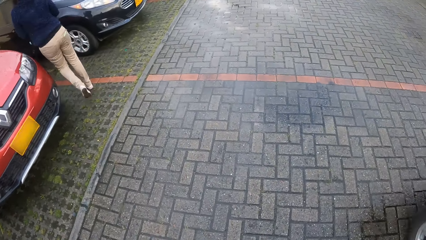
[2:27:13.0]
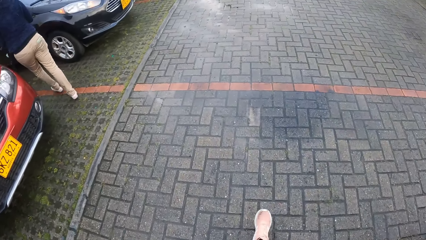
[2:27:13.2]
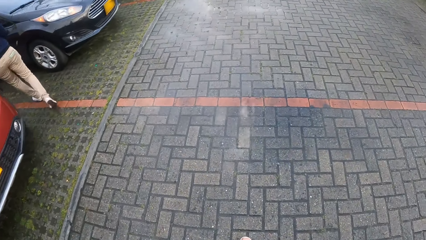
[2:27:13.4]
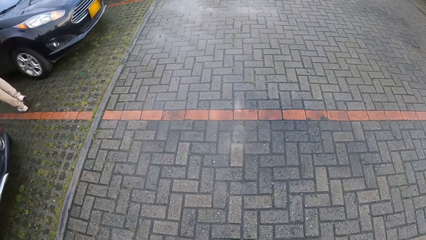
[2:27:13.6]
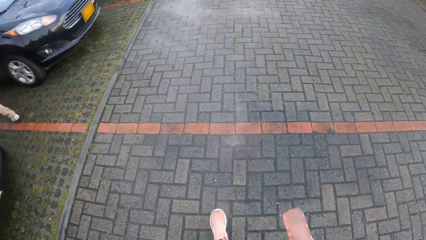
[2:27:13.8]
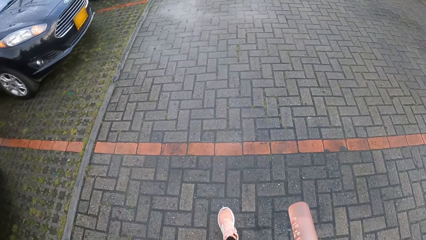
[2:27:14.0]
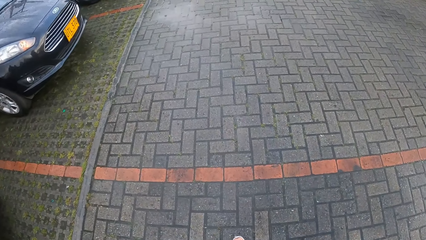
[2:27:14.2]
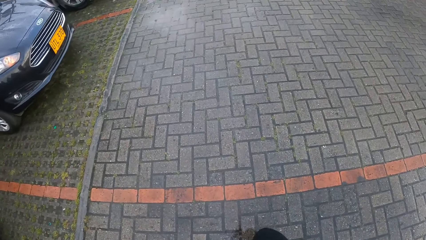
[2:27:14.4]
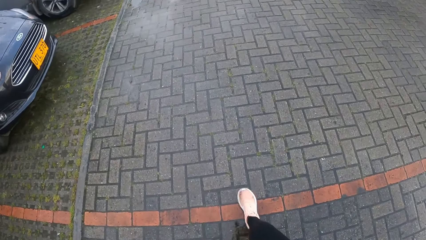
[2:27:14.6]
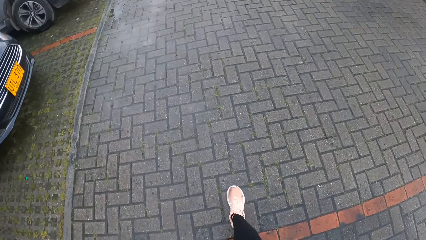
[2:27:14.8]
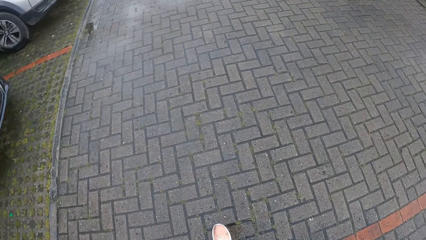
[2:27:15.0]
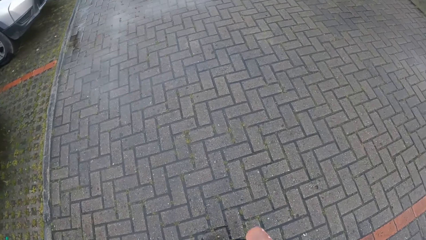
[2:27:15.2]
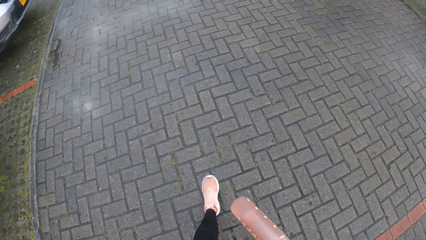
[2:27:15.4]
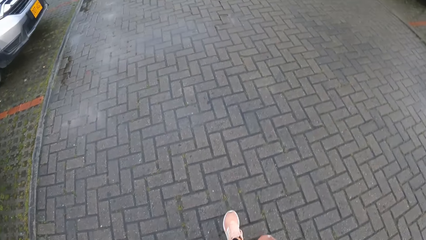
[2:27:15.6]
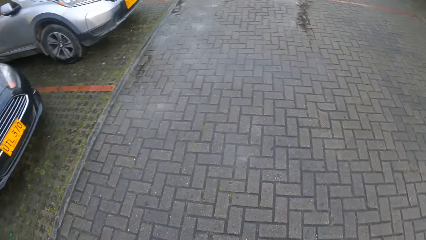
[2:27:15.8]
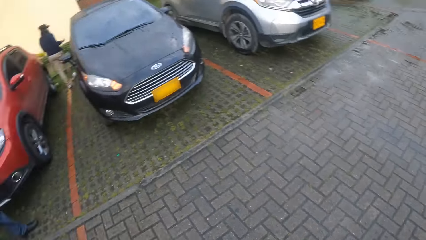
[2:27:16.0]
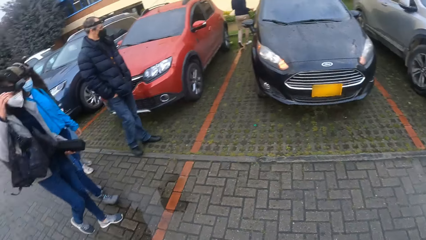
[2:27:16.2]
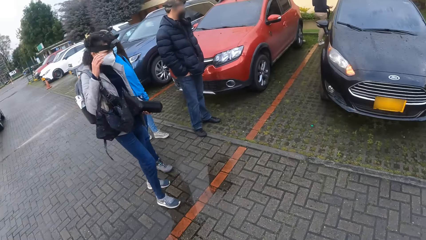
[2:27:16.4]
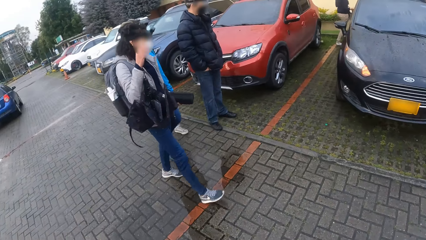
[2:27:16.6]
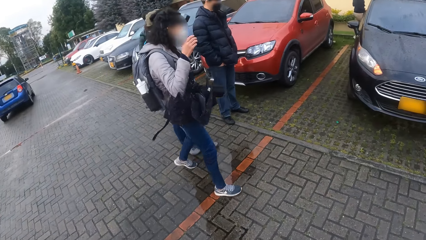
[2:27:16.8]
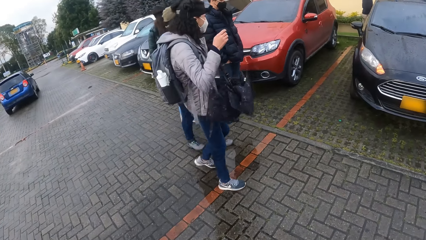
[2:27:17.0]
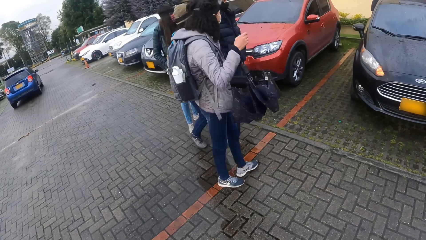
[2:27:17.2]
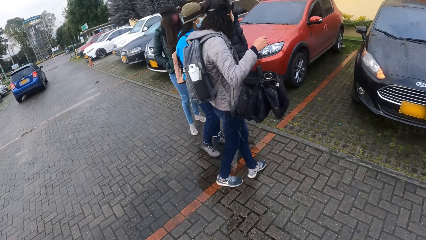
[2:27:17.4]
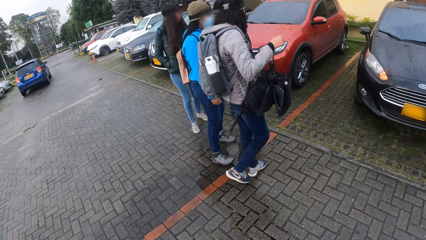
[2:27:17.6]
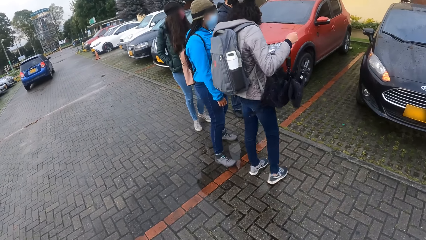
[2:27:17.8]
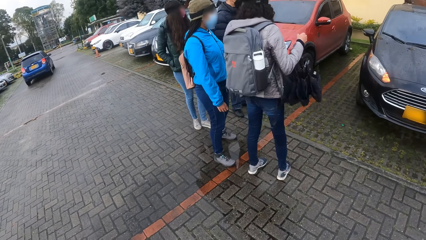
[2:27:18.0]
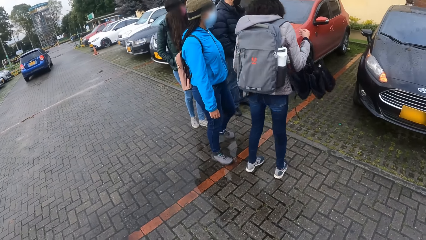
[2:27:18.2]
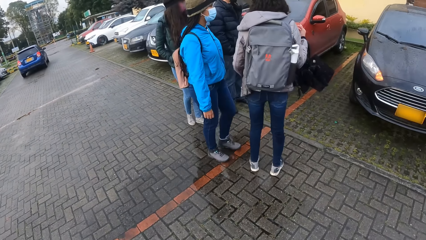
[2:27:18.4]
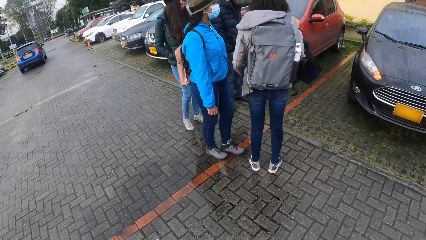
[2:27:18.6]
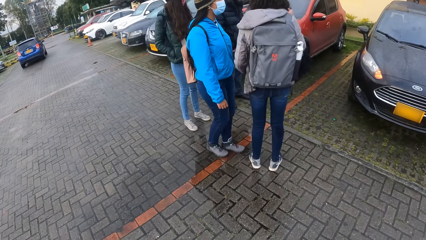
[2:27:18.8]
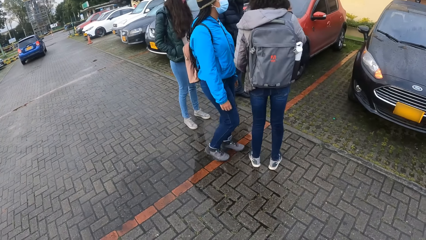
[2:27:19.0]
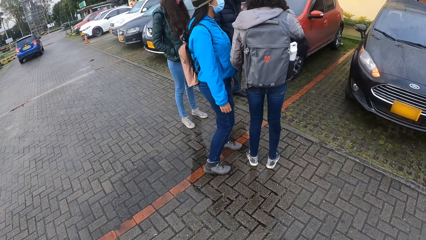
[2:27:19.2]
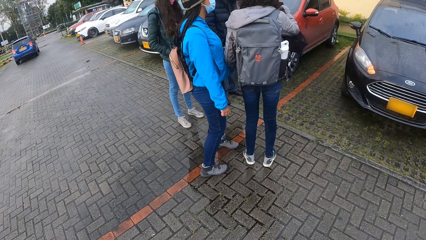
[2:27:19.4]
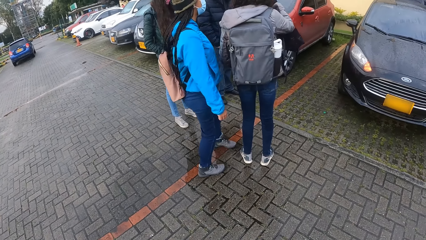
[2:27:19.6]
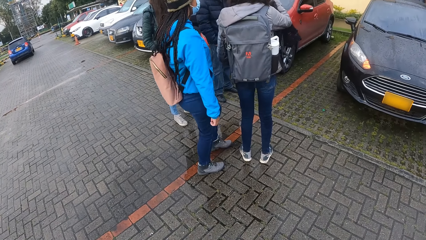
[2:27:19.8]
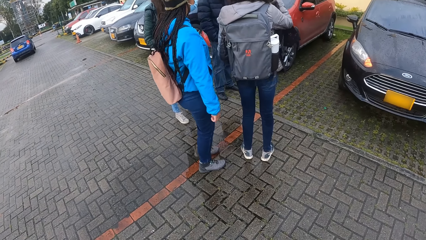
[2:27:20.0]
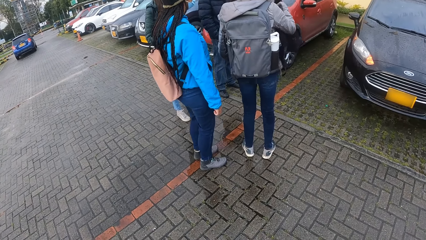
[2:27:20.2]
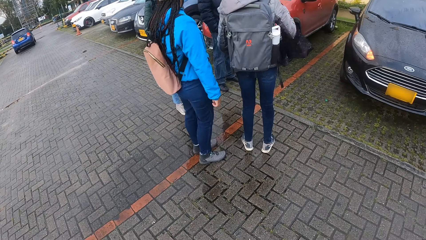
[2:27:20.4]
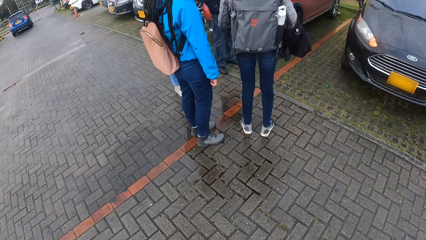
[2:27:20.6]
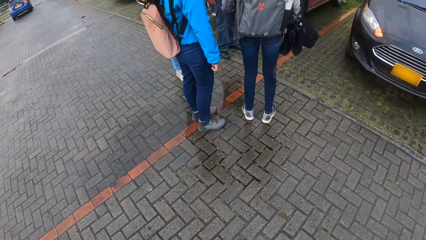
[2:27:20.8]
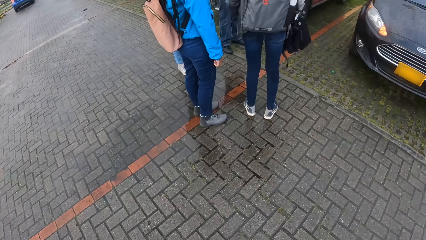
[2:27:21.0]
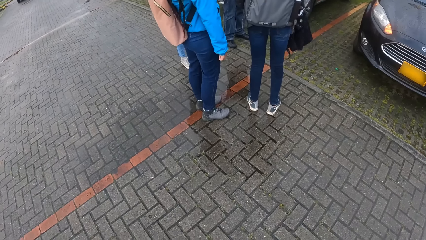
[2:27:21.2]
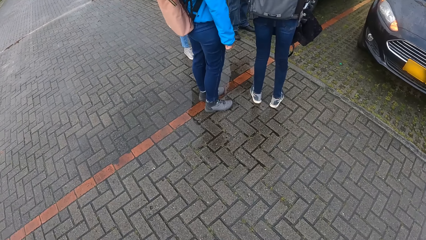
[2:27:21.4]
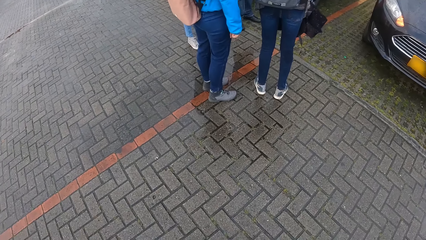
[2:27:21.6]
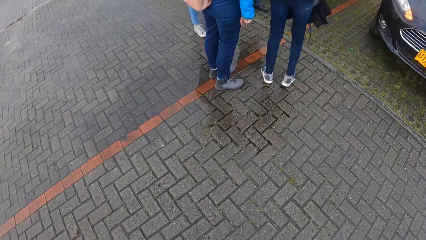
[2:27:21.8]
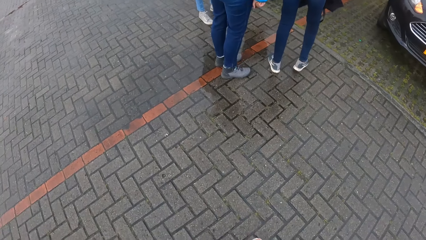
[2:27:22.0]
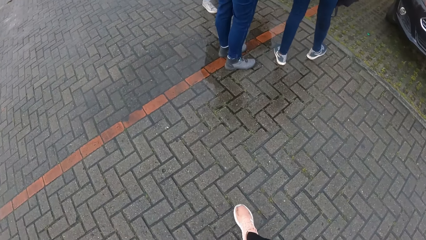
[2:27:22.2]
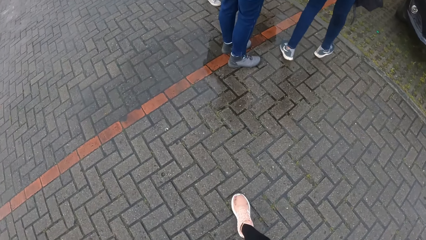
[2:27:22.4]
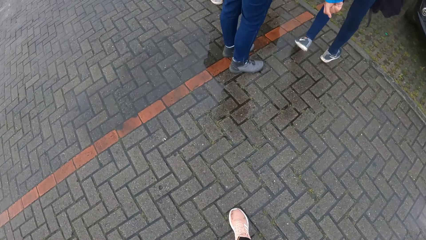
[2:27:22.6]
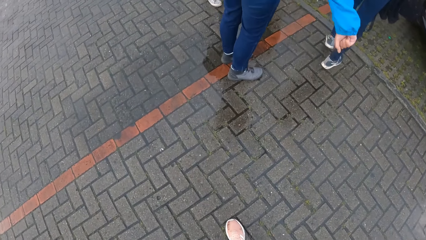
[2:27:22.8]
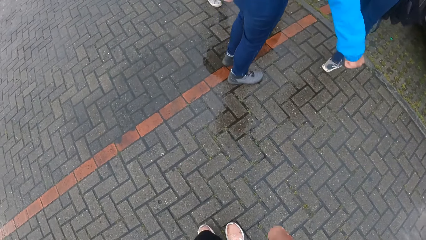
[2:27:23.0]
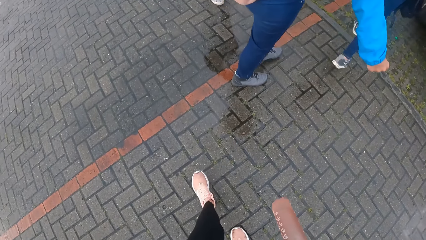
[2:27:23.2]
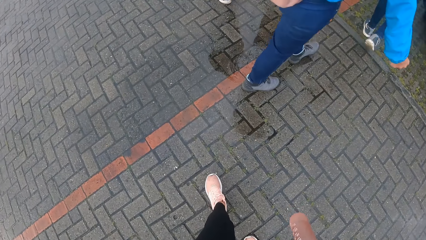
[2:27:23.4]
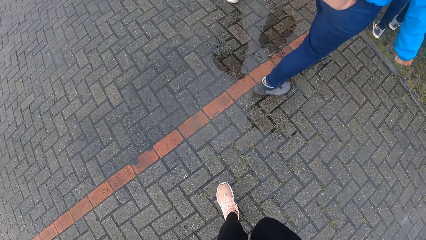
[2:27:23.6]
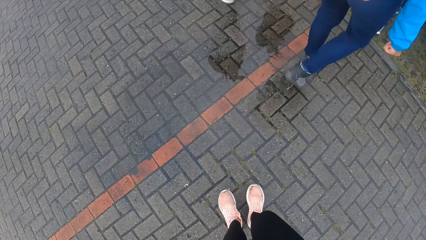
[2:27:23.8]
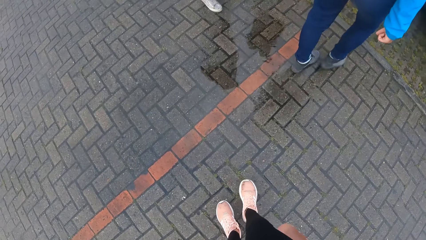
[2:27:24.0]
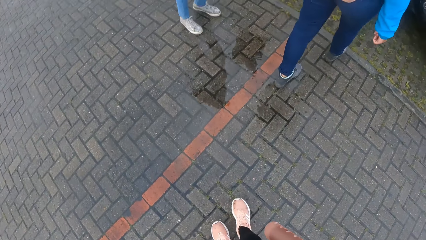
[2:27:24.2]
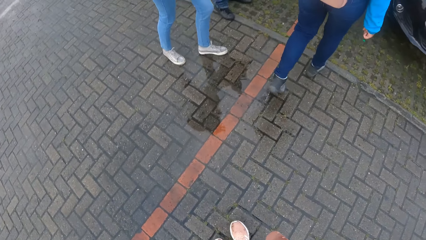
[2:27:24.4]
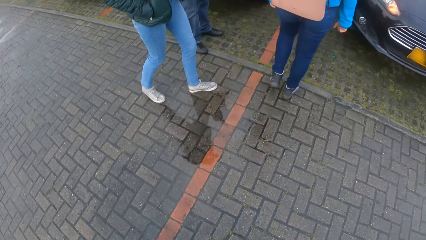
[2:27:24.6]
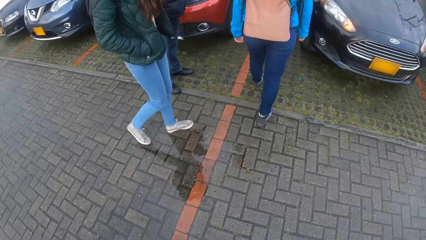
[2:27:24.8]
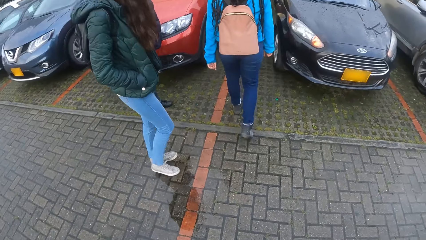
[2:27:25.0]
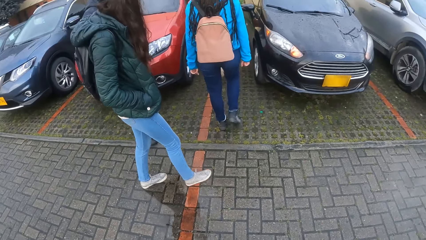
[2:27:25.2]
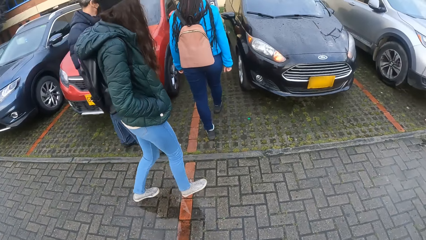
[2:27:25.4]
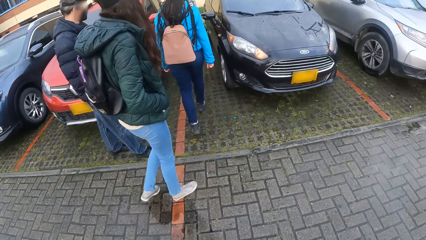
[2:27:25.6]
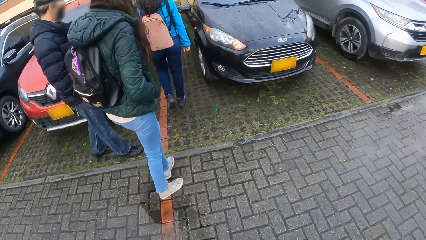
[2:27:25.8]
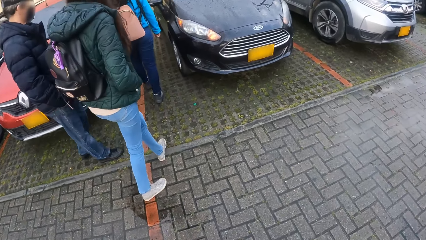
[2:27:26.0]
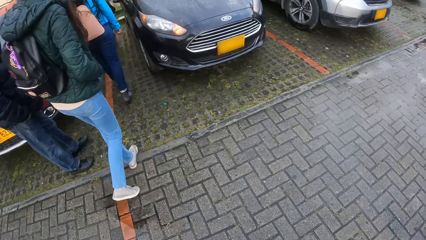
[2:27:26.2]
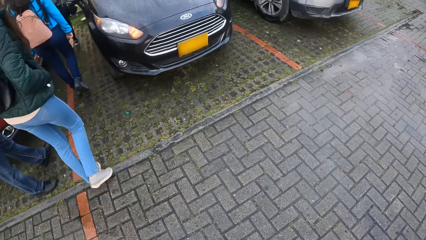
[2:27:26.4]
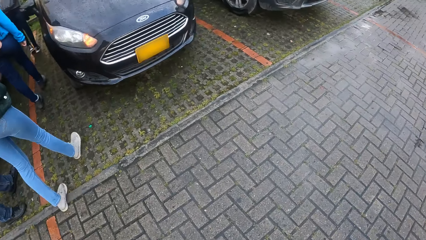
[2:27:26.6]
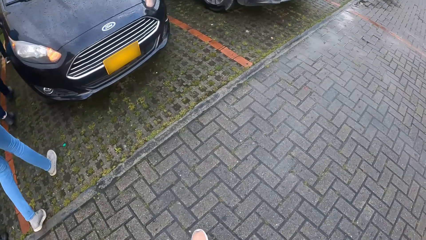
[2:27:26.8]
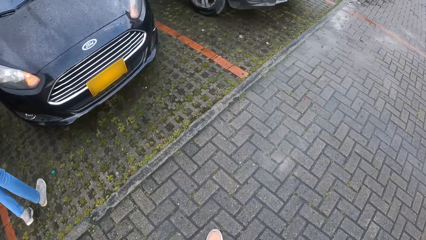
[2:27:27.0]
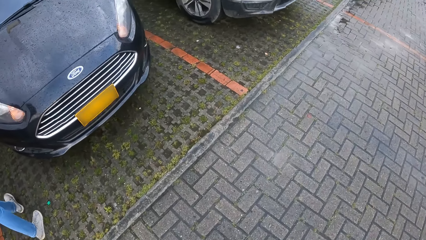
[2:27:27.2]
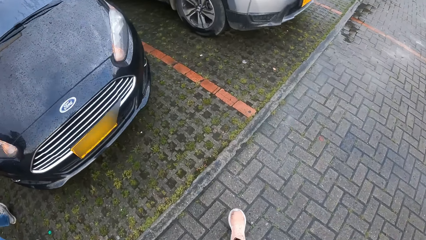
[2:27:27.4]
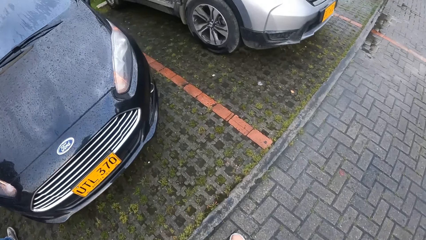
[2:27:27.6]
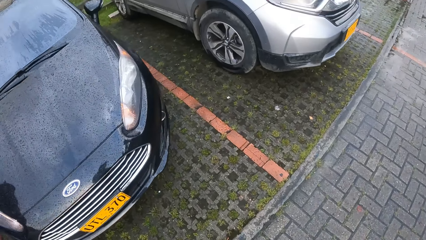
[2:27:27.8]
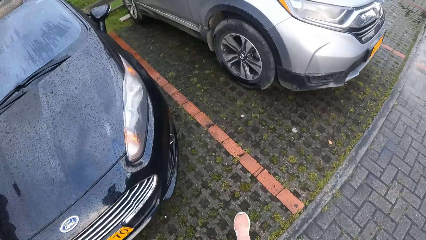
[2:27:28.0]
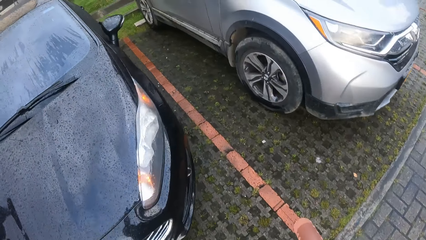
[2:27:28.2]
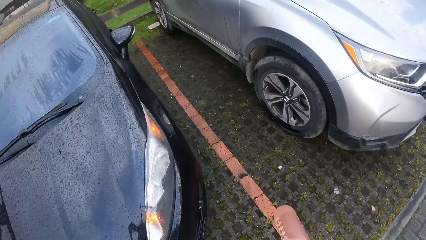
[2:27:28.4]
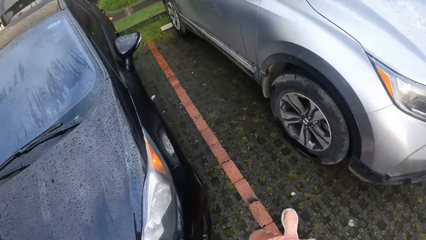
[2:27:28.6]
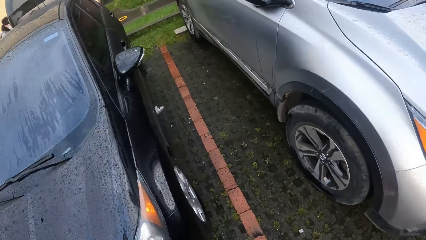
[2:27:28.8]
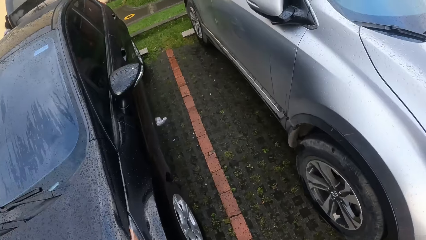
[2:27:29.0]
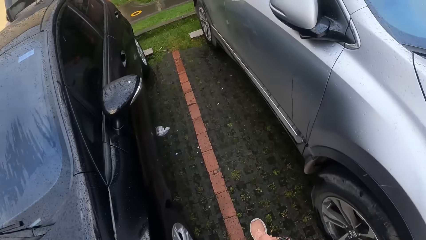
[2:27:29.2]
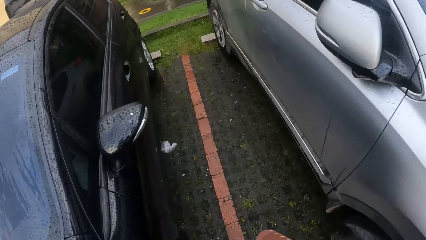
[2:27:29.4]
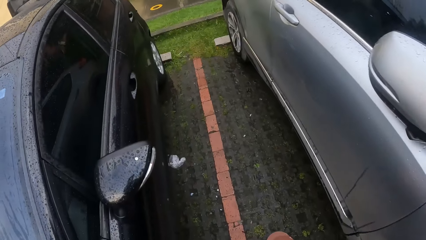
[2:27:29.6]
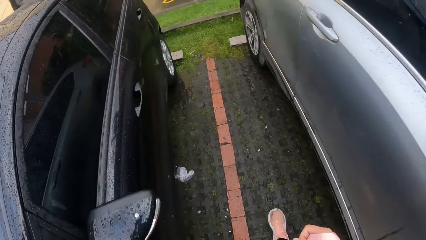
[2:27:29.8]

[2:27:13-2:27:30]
The camera wearer stands. They walk.
